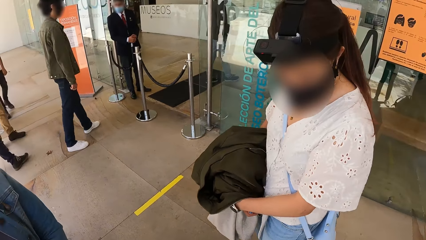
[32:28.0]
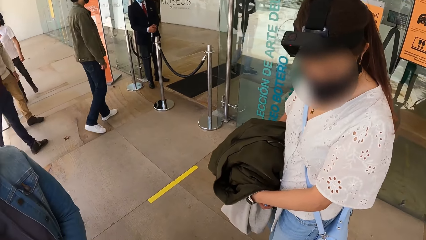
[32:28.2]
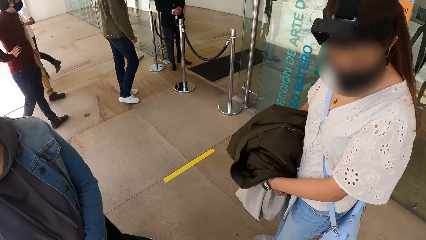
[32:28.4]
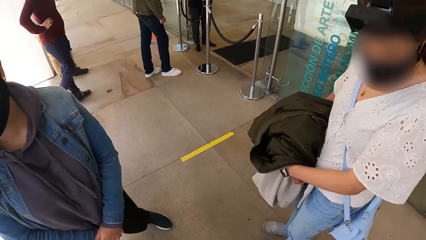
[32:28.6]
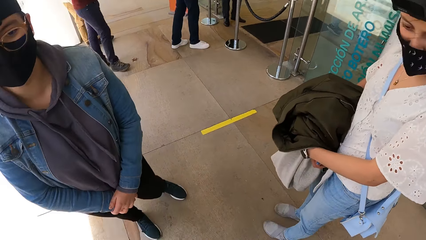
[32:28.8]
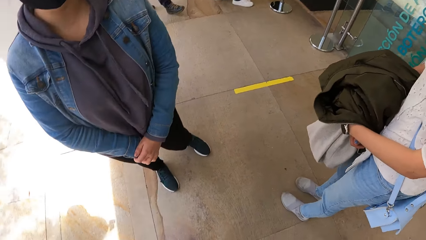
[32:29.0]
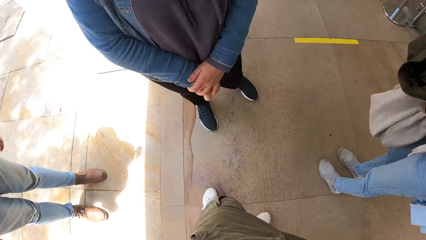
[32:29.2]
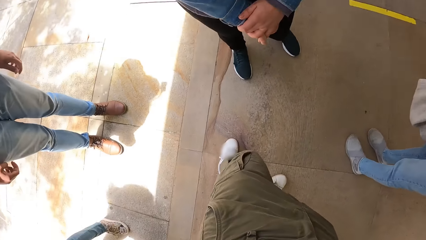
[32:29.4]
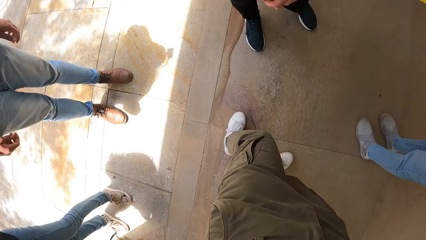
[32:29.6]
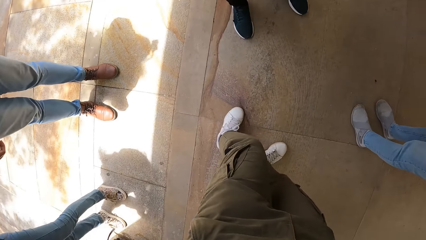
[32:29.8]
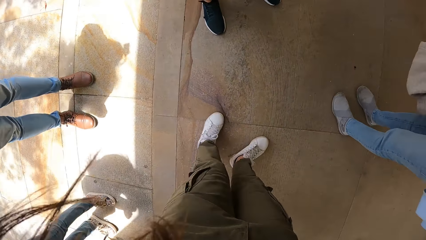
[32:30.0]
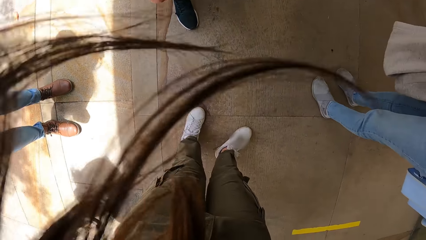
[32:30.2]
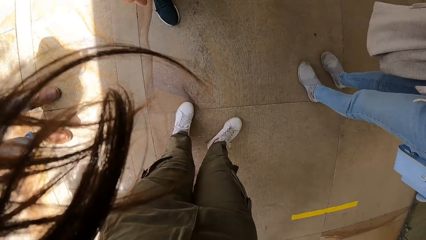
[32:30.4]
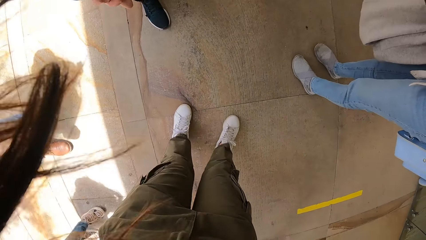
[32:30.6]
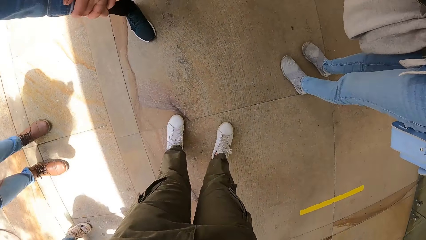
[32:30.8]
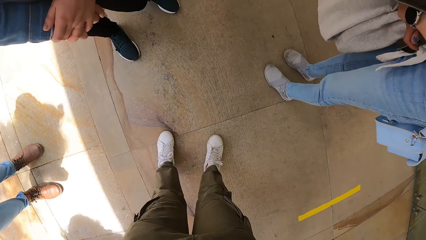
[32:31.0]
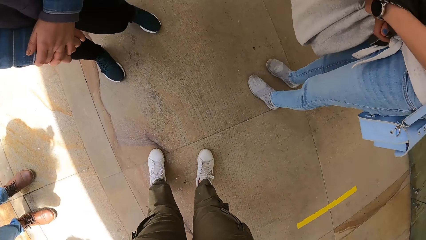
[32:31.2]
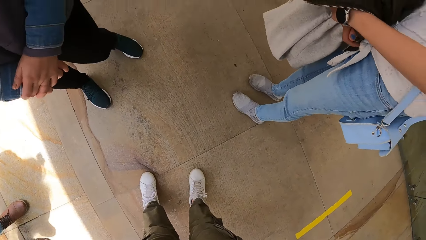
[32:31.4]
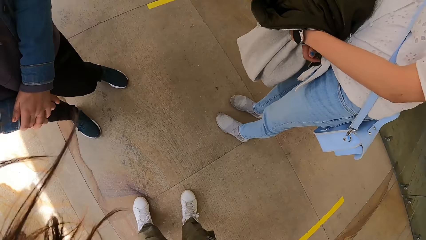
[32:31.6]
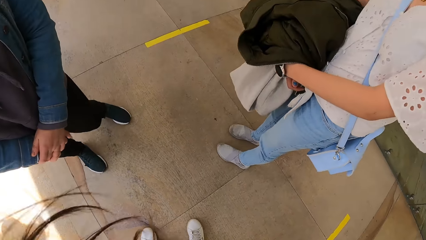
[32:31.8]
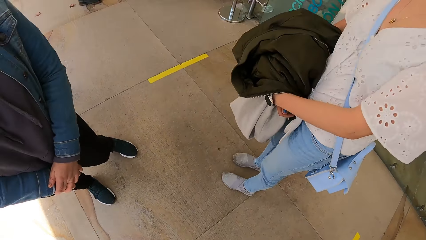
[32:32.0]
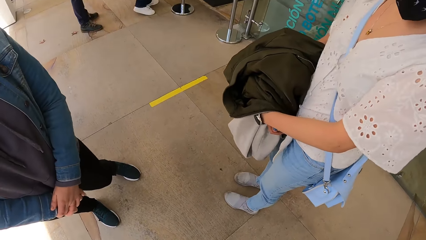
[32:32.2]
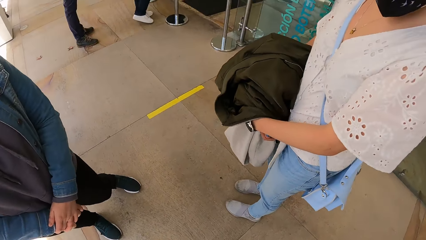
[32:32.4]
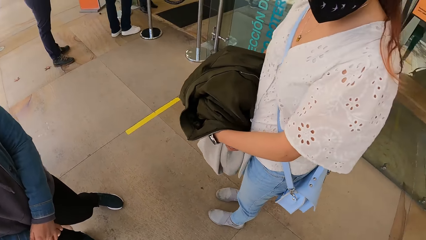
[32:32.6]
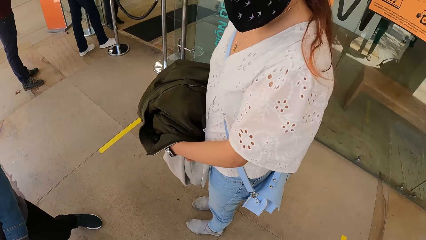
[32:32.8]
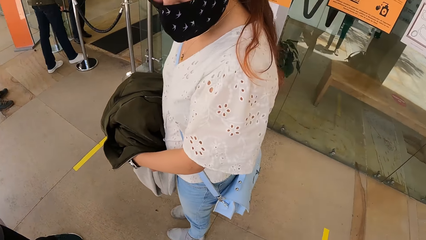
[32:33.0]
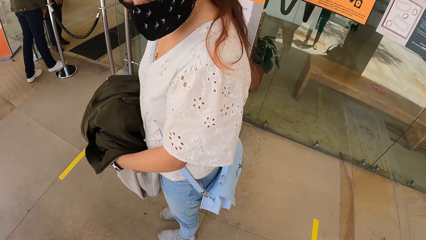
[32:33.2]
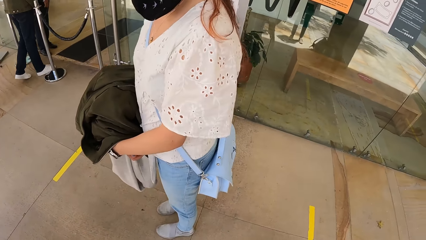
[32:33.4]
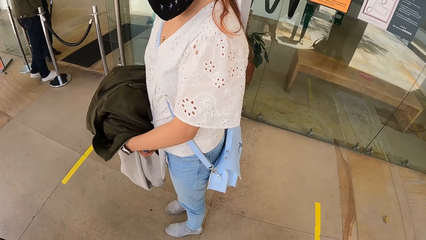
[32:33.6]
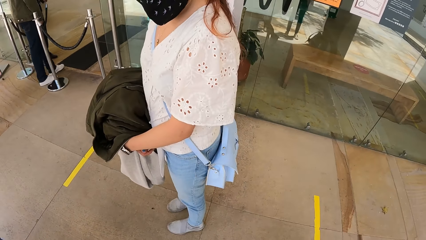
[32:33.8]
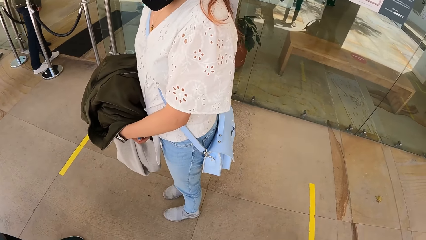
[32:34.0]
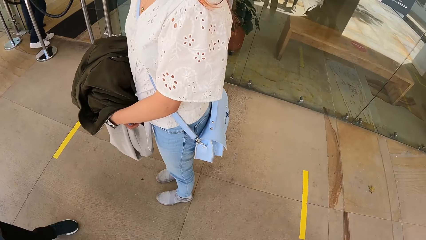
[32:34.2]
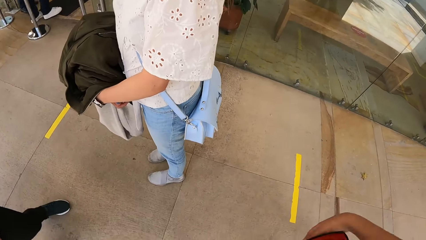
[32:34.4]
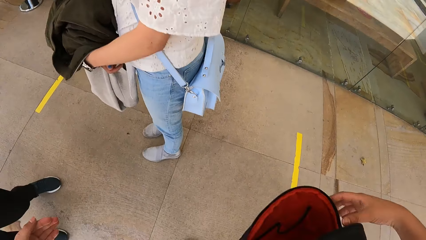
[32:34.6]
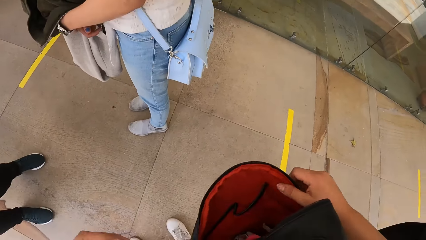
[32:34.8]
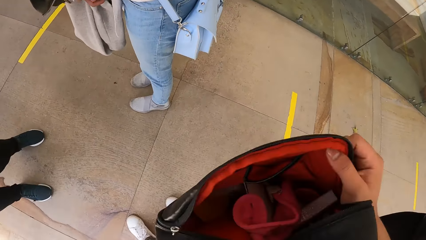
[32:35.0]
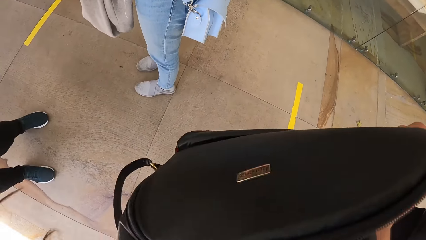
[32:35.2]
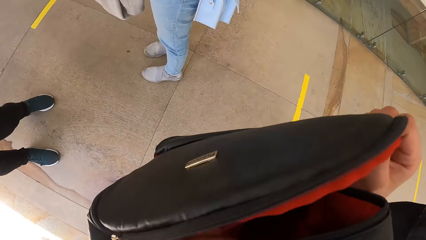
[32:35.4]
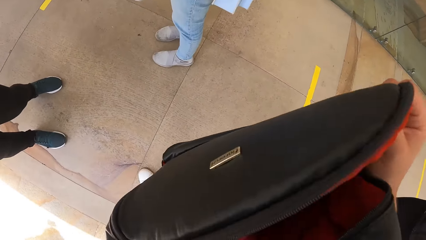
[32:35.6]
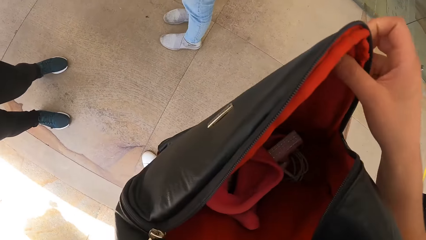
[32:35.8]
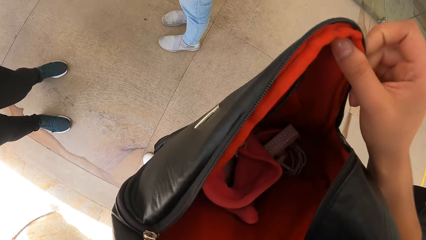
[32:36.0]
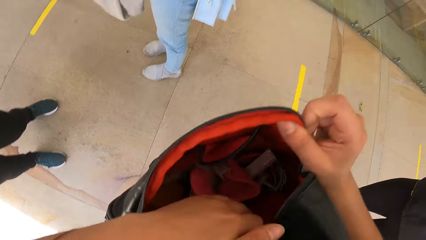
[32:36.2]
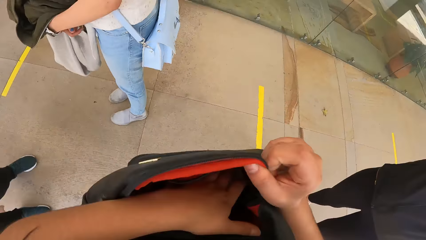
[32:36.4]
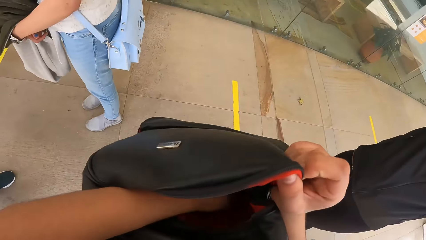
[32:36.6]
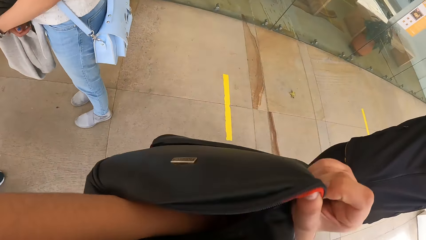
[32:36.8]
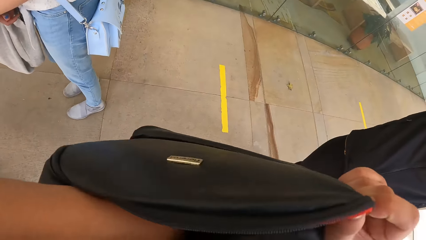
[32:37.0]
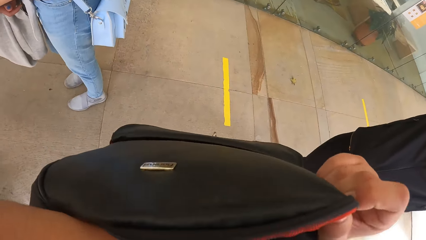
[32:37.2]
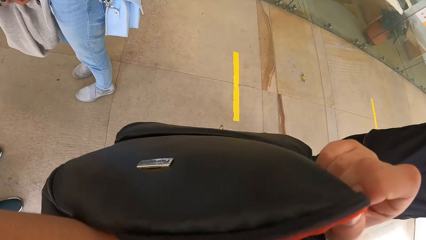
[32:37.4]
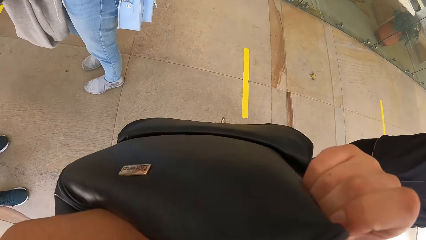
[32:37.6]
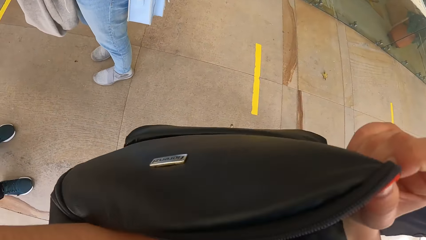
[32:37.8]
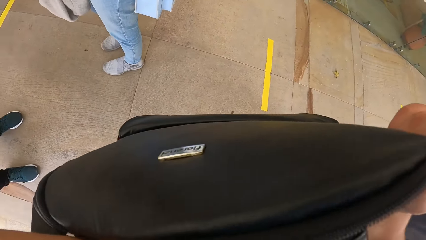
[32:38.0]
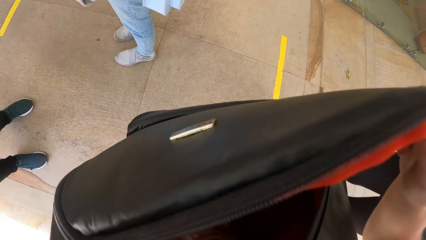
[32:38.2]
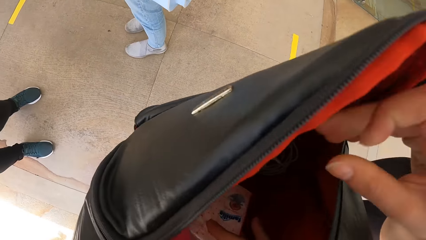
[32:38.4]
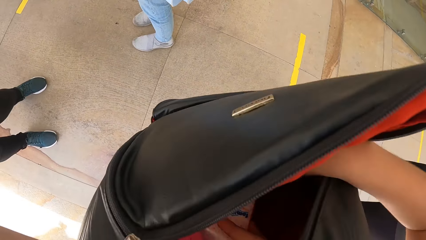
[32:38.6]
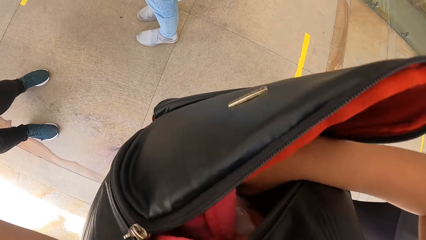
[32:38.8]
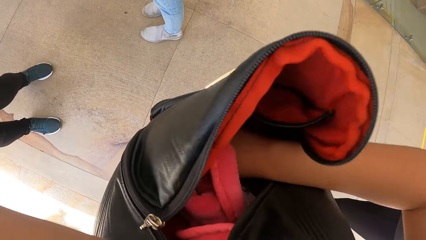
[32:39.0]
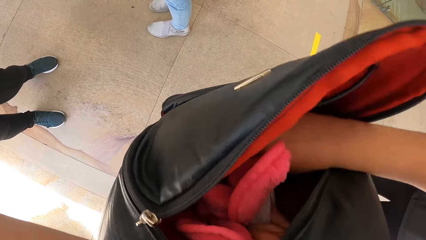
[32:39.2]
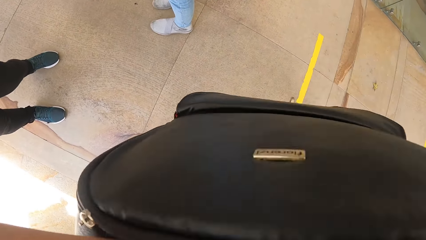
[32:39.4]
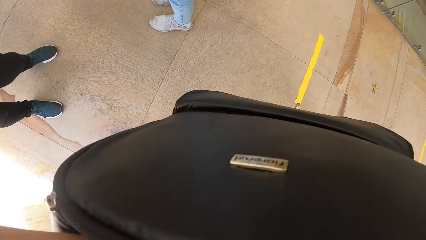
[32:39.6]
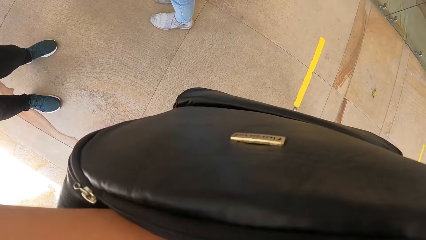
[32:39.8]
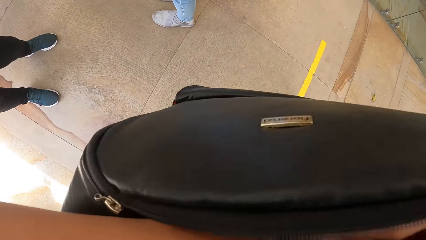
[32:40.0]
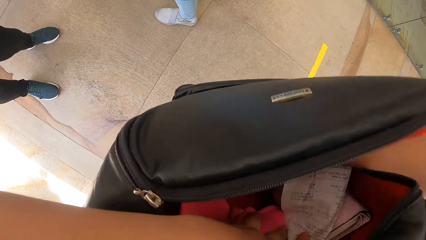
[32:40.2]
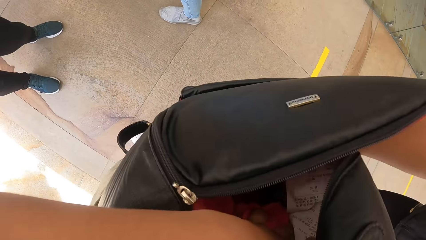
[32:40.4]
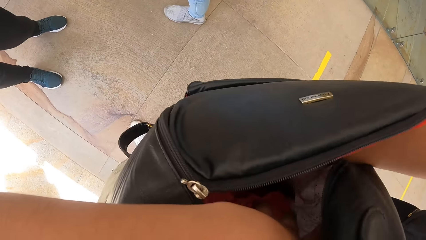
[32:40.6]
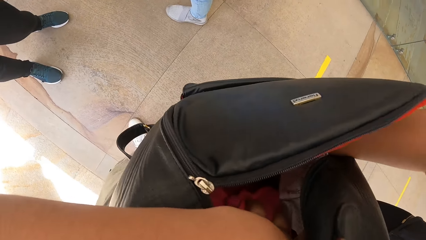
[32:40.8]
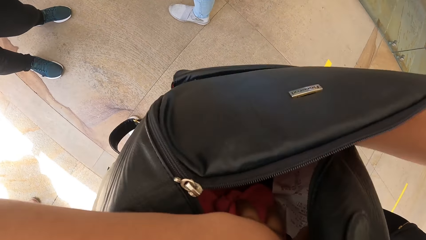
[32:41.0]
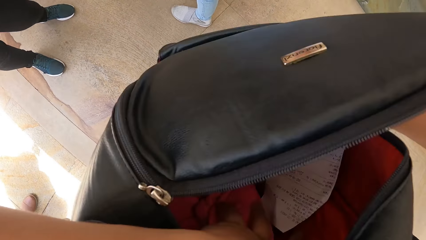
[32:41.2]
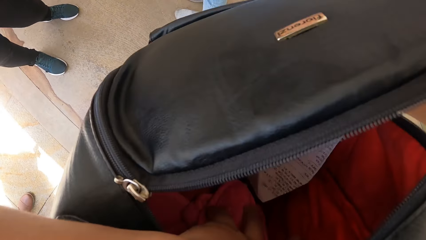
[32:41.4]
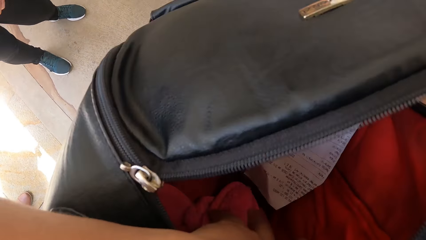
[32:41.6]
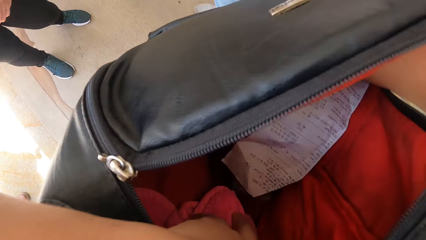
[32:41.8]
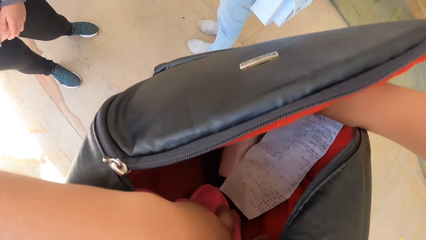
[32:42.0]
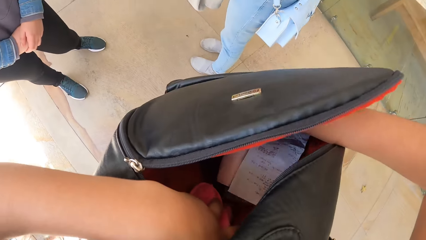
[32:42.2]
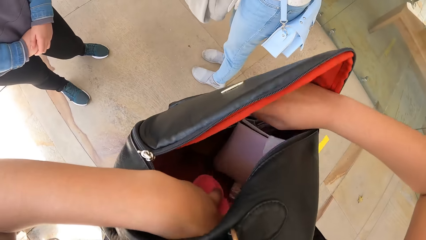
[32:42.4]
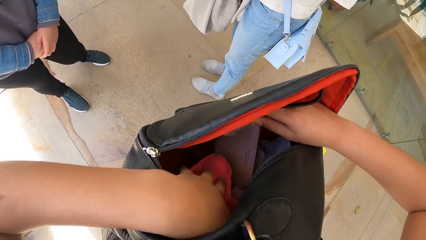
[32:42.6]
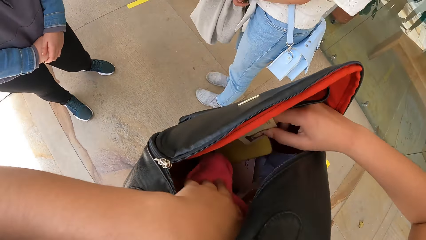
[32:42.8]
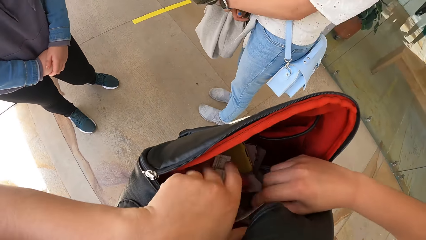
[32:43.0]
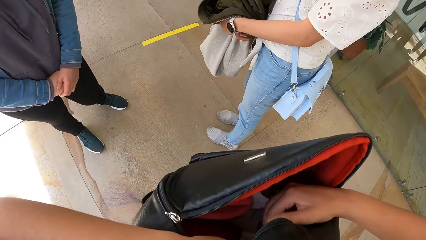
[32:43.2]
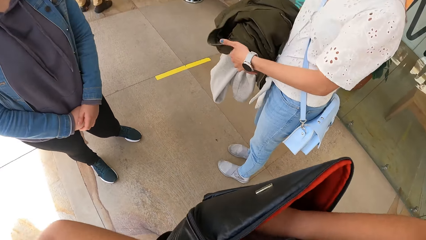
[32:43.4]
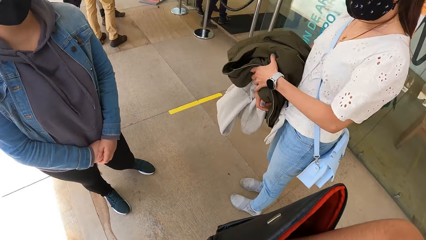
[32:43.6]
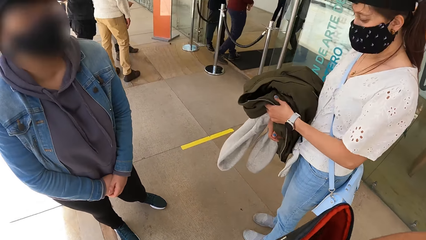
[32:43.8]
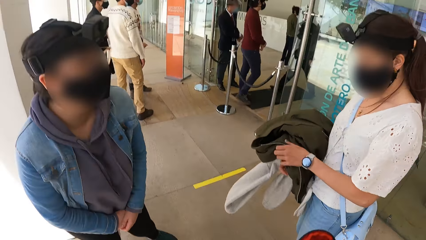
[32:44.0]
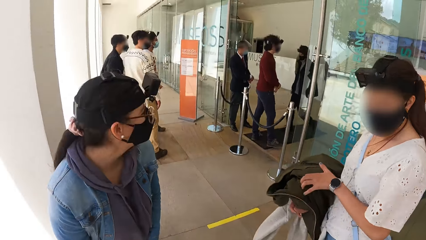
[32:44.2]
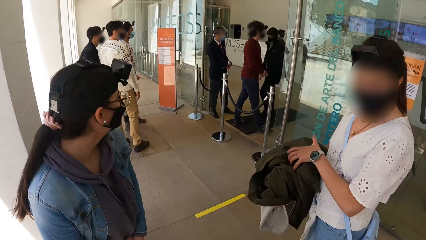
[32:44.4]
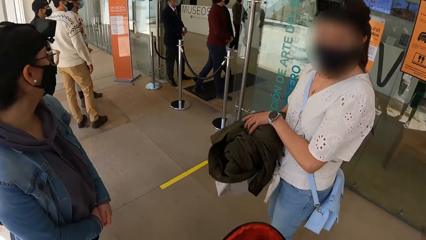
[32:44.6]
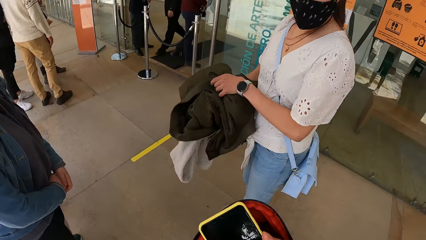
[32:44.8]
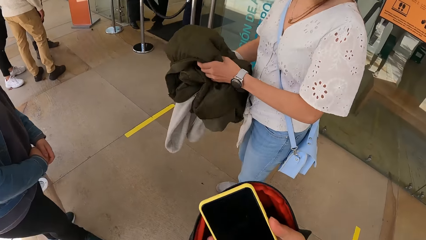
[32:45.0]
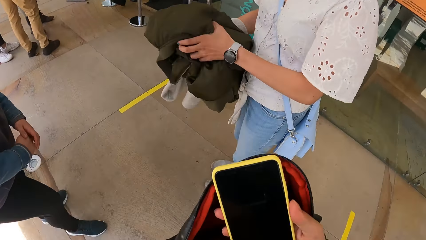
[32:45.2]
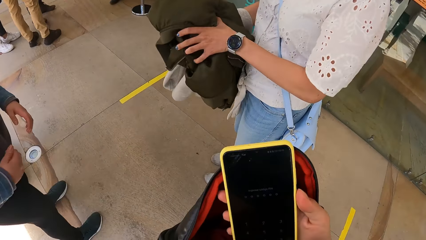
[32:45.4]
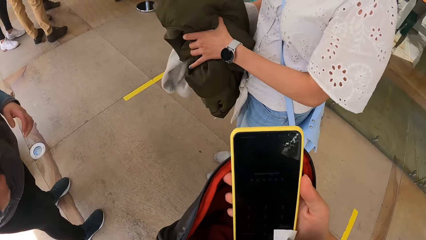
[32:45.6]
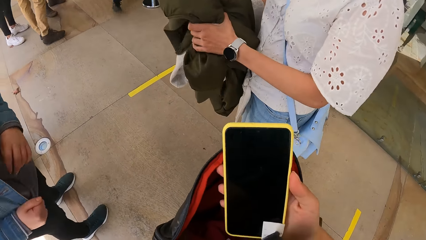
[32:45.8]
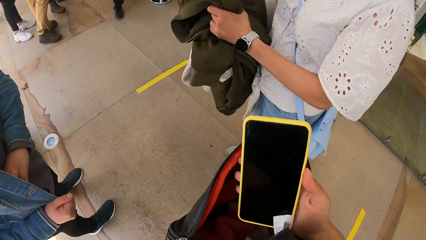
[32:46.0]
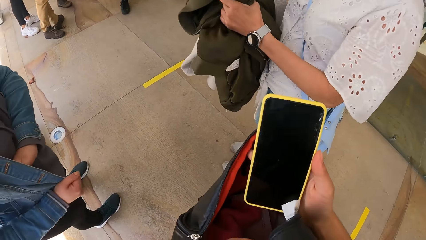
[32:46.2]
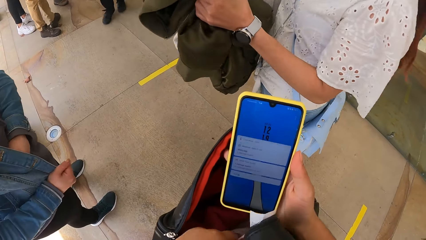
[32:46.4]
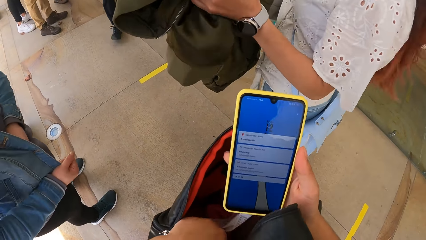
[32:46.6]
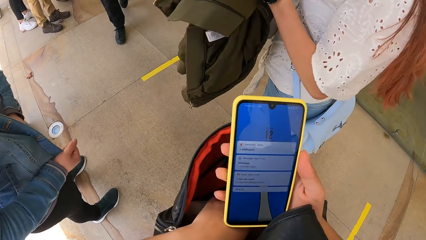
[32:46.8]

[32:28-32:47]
The camera wearer looks down on the floor. She looks inside the bag. She picks up a phone from the bag with her right hand. A woman holds the jacket with both hands. The camera wearer holds her phone. She operates the phone in her right hand. Another woman places her left hand in her jacket pocket.
